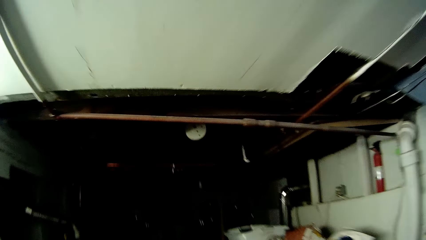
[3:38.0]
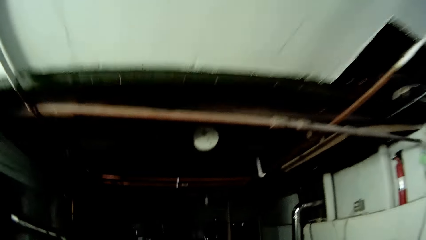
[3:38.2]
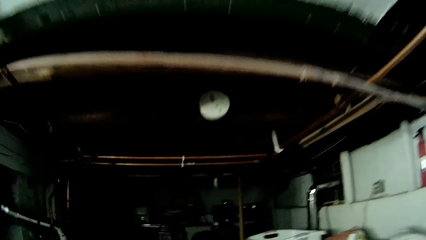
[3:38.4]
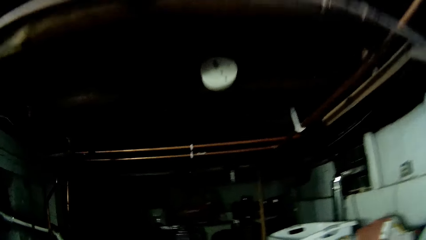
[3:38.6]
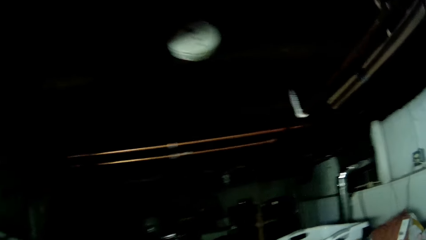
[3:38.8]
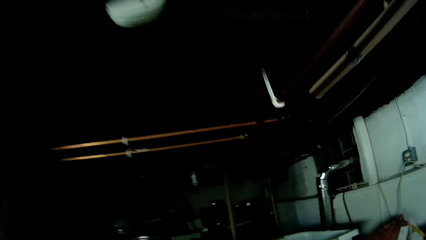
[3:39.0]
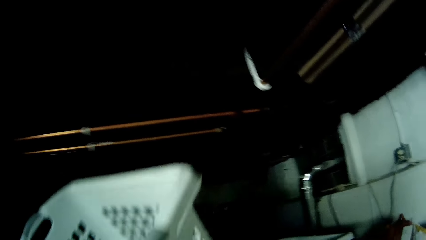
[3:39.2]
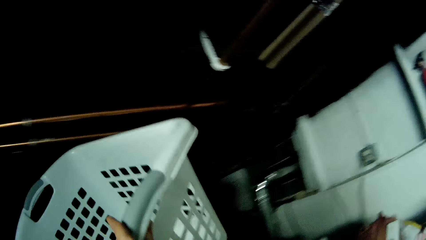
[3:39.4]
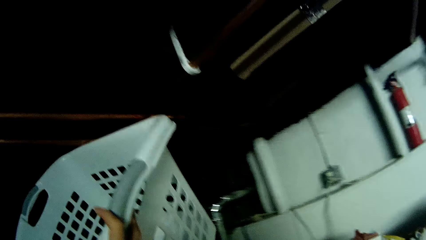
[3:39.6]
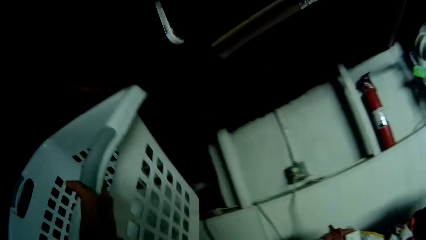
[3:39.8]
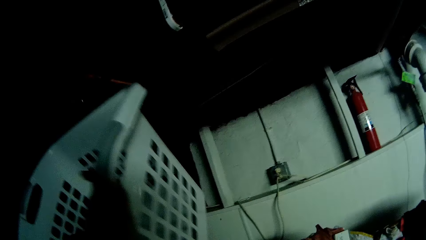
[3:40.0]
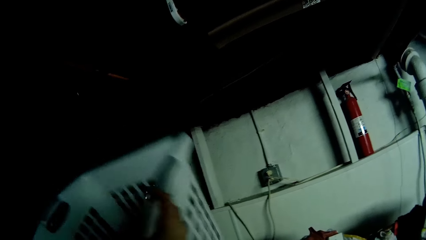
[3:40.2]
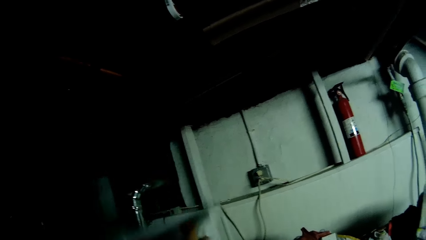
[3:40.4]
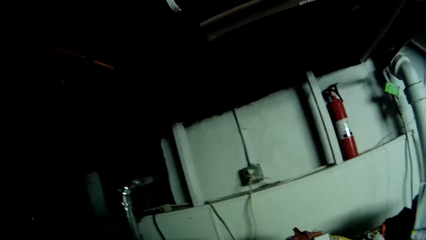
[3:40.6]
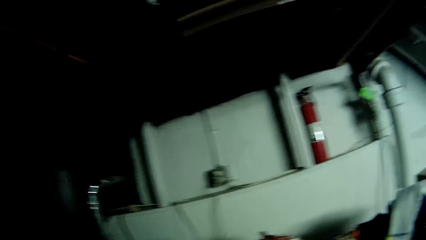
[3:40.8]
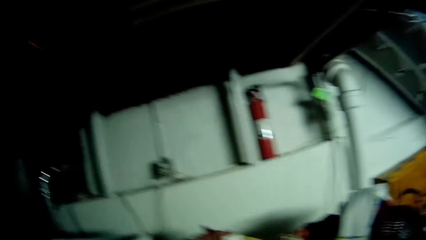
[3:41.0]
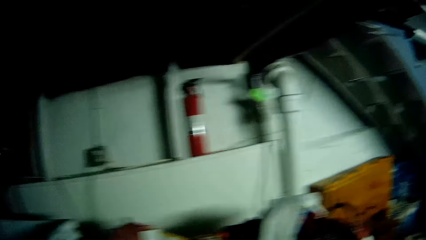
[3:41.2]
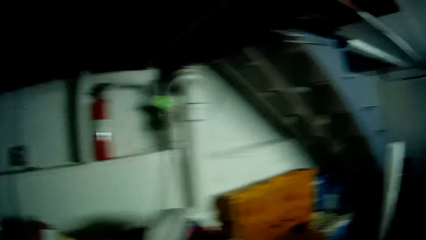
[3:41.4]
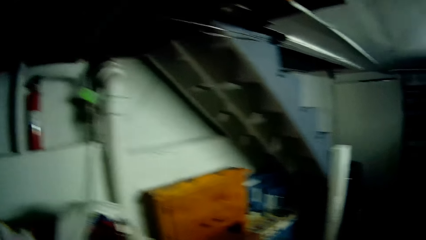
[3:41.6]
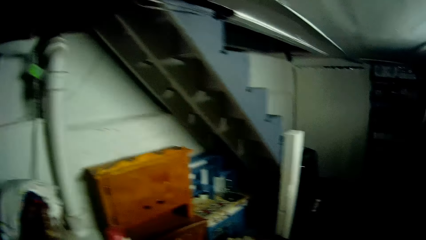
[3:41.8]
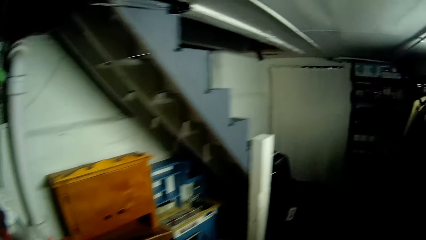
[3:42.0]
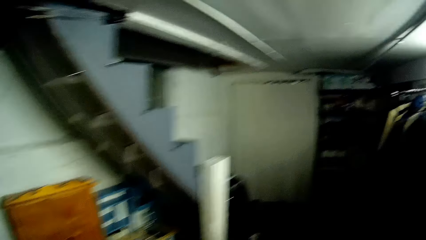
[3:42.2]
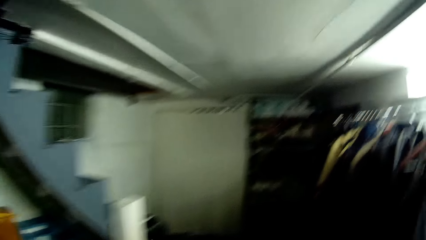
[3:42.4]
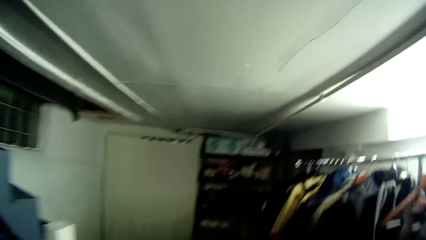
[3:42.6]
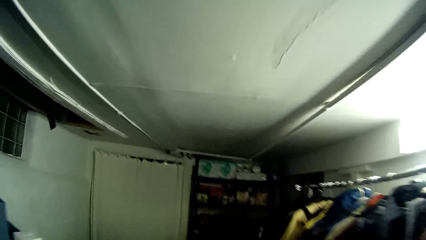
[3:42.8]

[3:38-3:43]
The camera wearer drops the clothes basket into a basket on a washing machine. They walk around in the house.

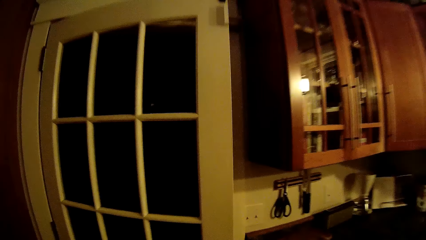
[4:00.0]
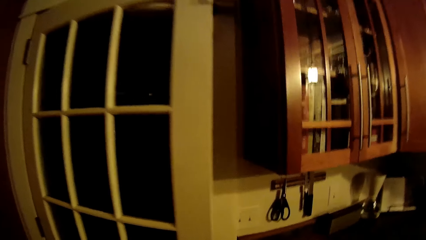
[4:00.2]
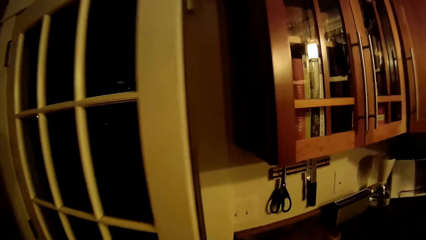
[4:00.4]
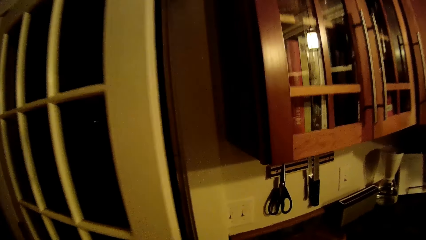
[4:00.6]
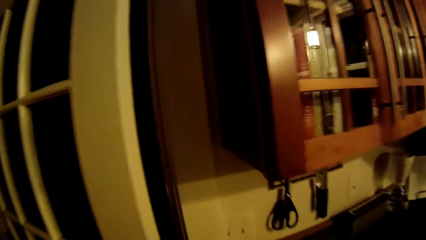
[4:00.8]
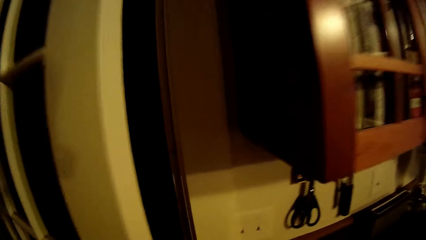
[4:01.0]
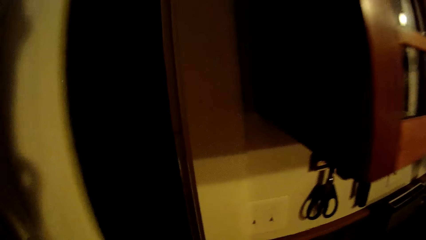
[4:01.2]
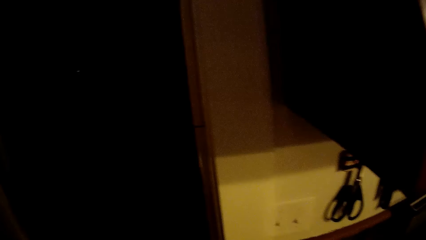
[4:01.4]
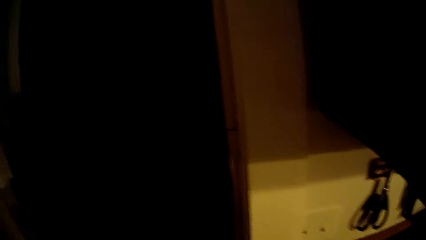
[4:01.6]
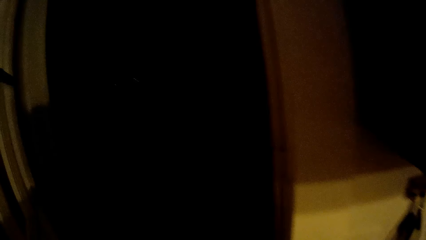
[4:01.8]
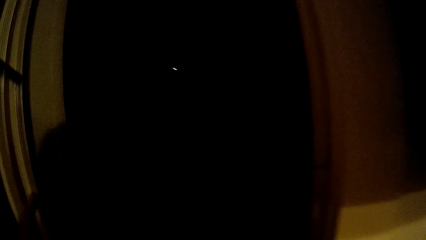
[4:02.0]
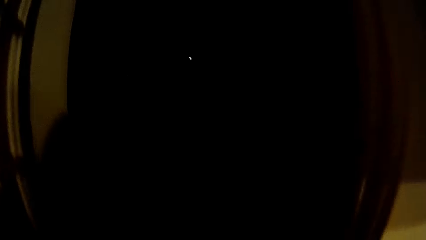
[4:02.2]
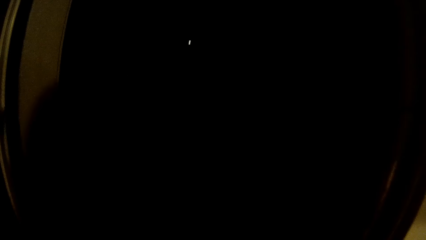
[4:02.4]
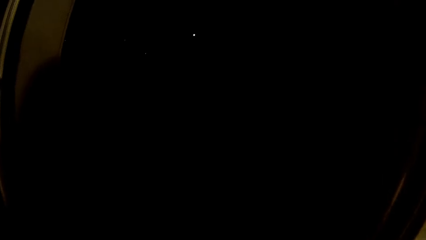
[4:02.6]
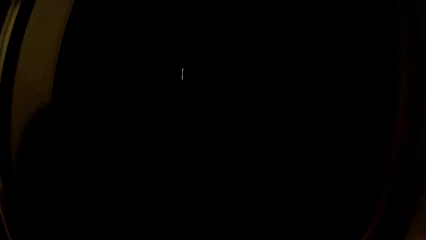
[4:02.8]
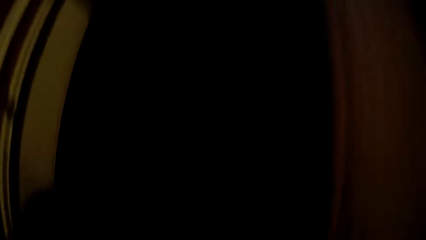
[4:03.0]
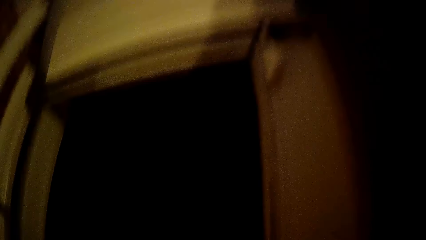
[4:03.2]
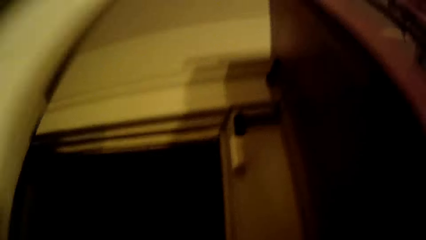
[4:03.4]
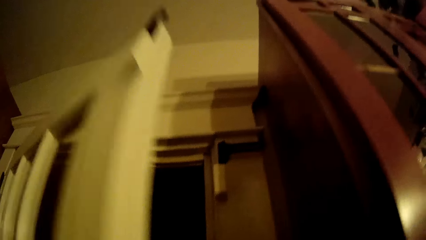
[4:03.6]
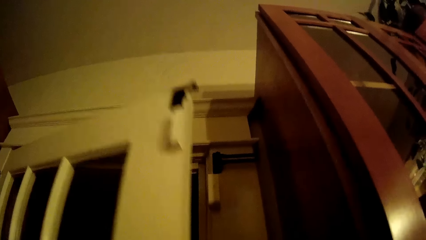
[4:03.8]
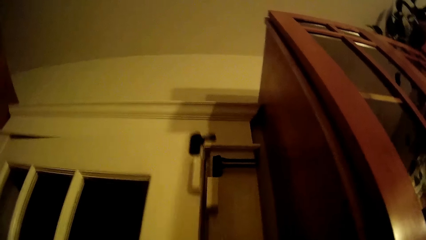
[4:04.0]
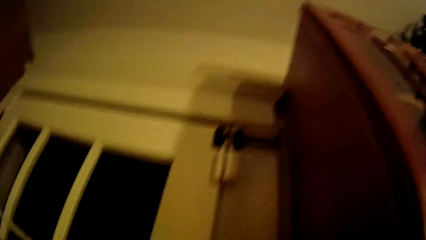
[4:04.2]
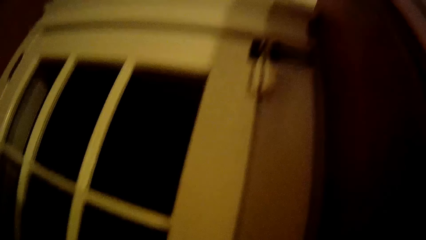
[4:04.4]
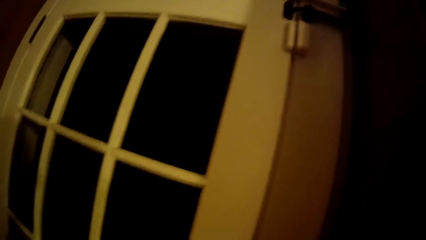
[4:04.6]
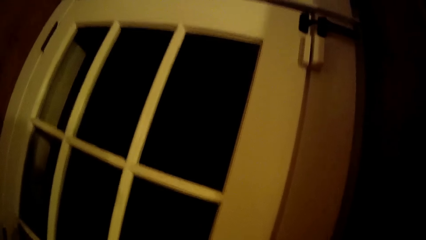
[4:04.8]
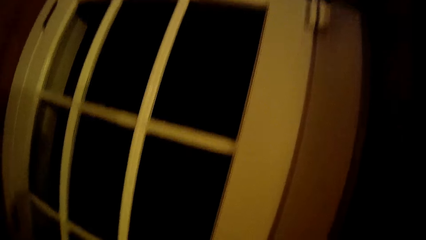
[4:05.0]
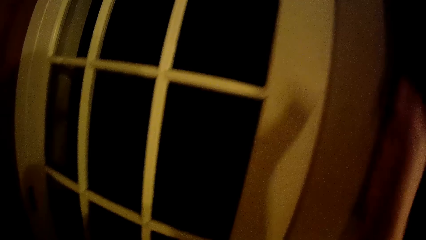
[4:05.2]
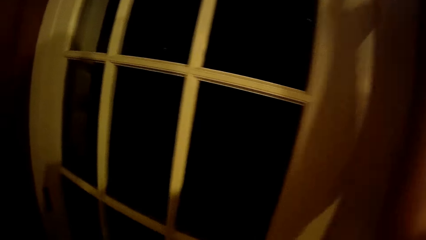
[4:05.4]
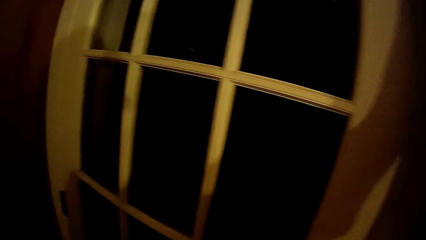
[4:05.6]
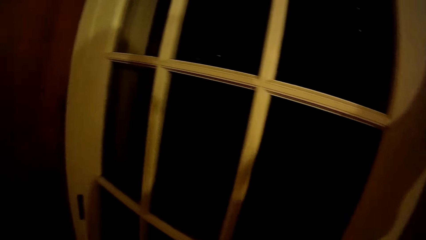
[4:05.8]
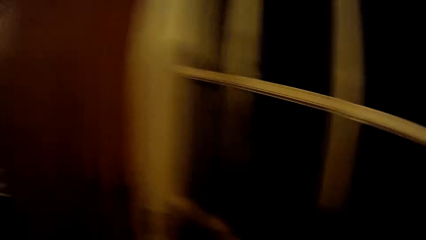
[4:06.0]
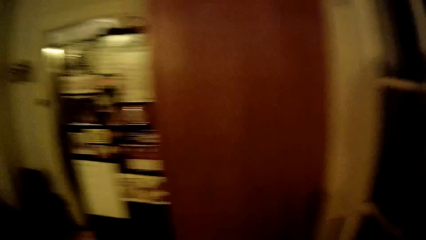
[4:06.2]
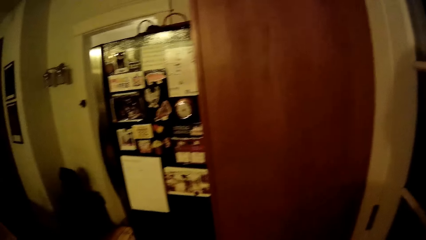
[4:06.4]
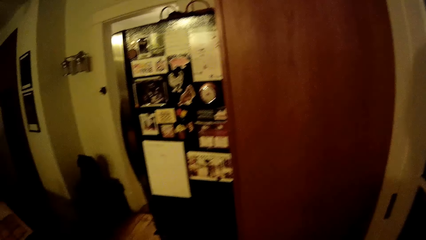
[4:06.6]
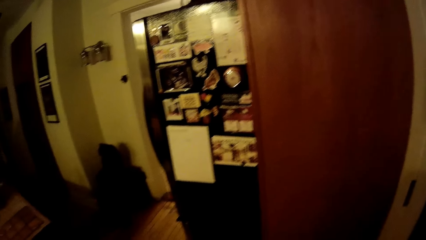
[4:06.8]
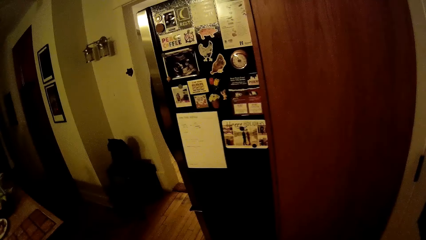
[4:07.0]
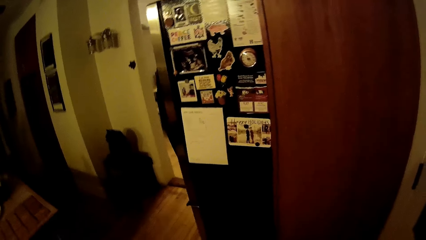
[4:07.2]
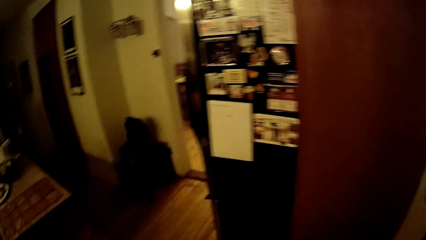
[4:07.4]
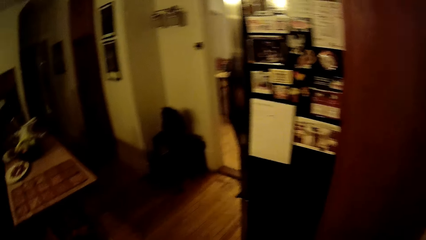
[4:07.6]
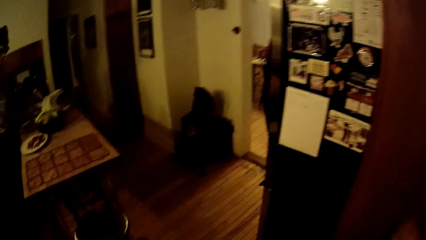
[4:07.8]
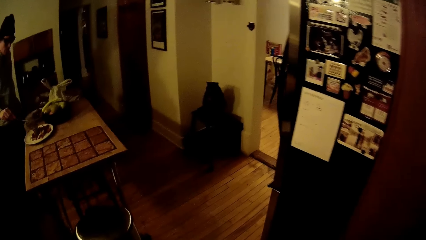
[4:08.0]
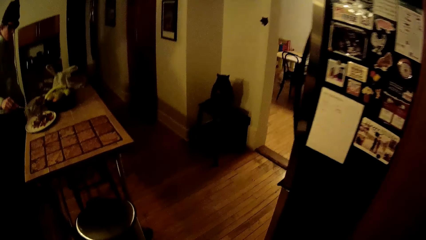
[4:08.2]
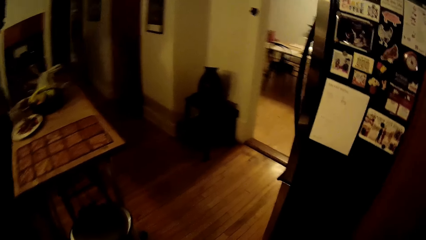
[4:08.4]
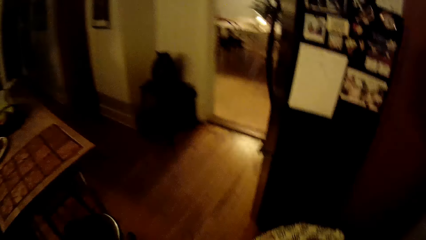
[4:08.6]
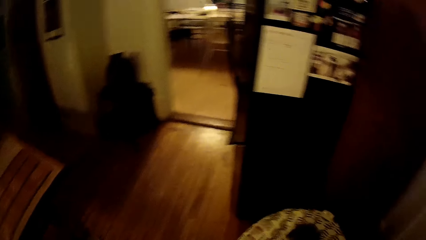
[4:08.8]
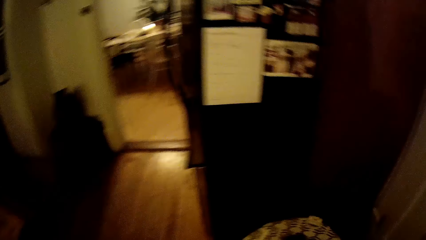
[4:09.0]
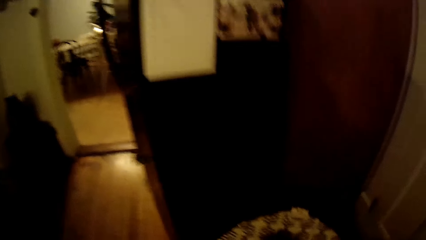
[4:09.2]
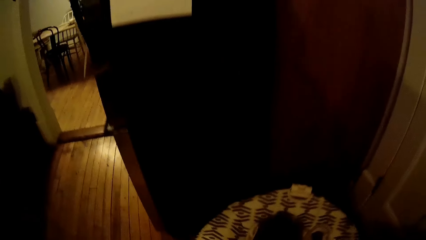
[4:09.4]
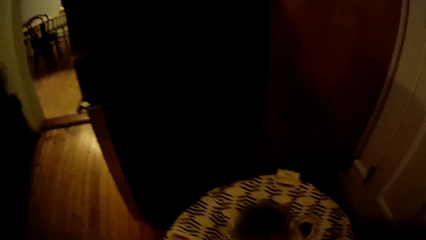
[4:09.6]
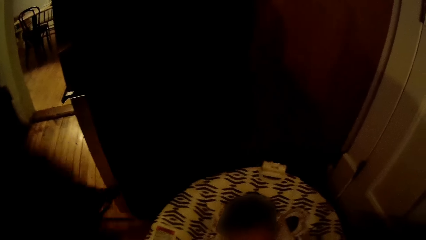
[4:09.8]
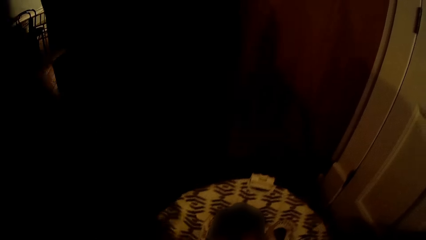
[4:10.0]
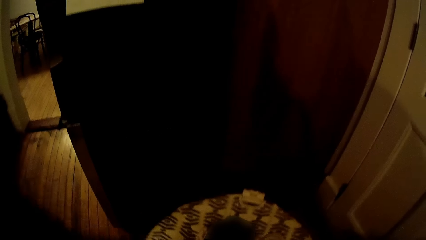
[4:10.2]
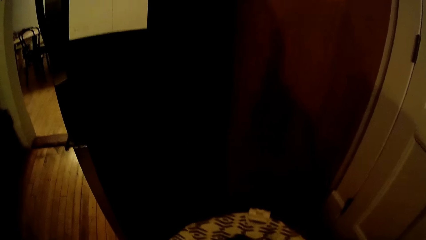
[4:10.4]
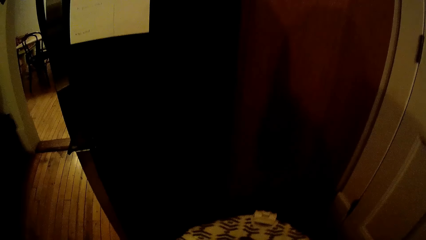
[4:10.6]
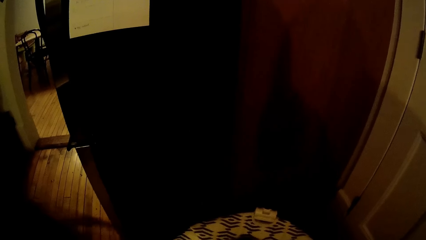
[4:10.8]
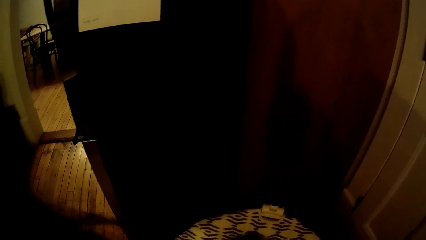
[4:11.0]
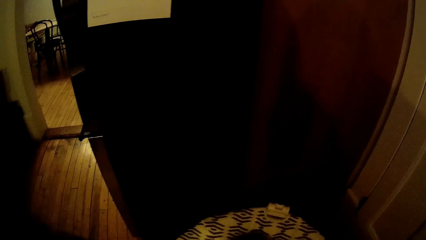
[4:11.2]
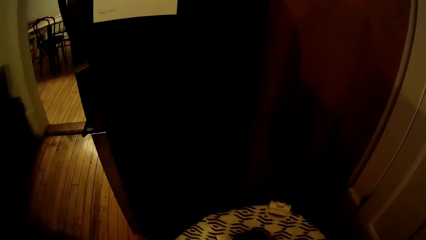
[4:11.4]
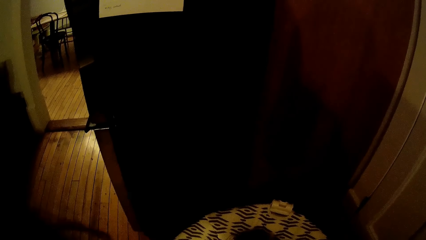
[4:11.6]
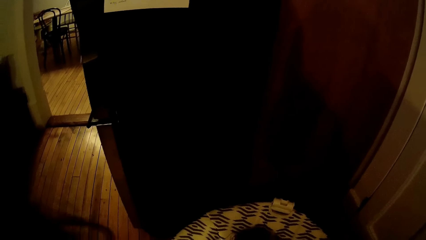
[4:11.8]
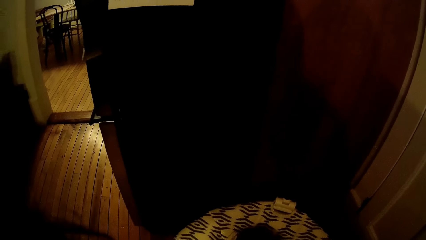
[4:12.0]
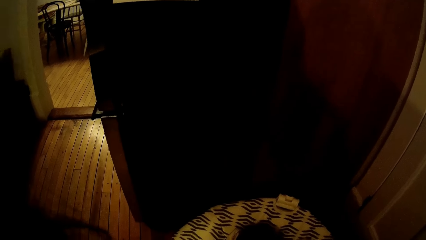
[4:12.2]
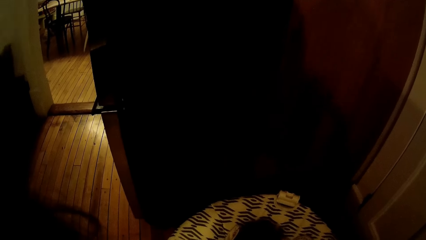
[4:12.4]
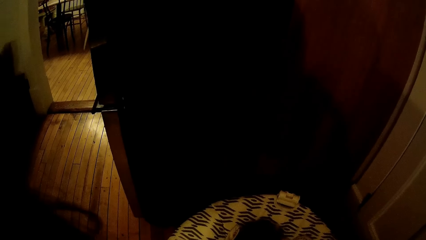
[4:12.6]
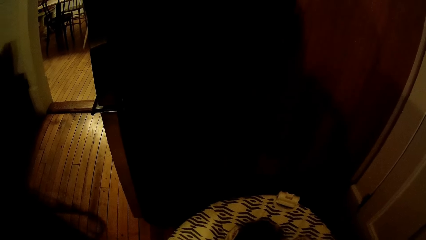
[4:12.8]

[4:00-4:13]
The camera wearer opens a door with her left hand. She views outside. She closes the door with her left hand. She reaches for a door latch with her right hand. She moves towards a table. She talks to the baby. She interacts with the baby.
